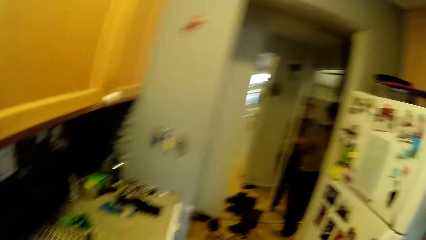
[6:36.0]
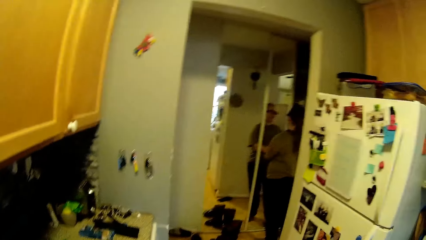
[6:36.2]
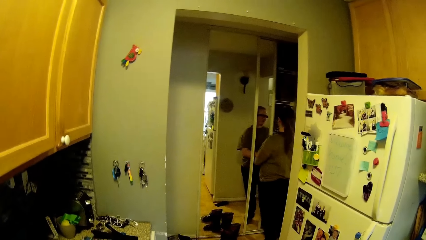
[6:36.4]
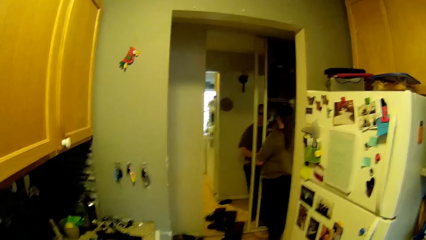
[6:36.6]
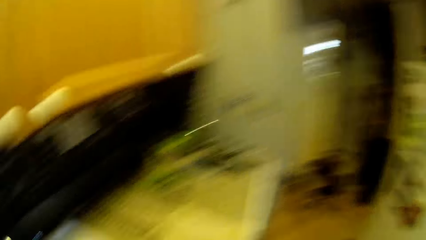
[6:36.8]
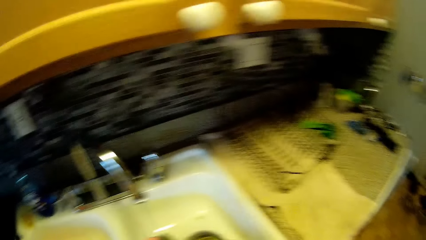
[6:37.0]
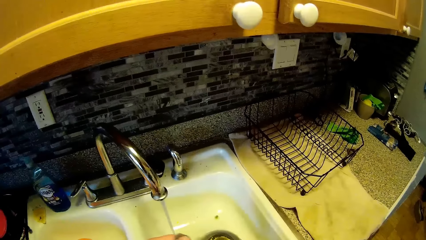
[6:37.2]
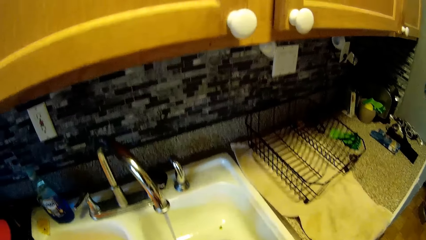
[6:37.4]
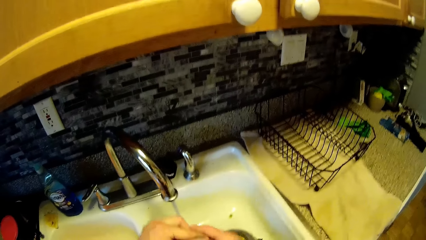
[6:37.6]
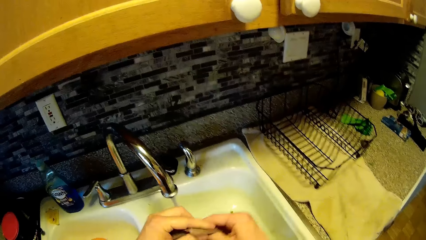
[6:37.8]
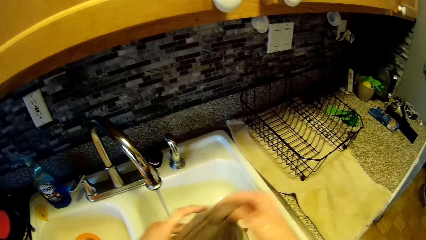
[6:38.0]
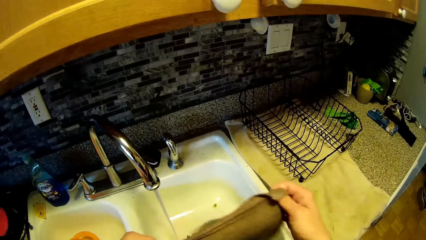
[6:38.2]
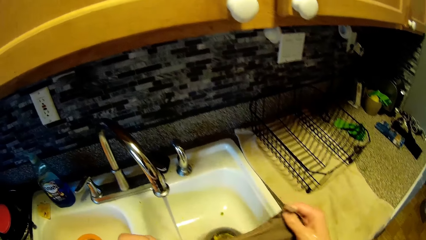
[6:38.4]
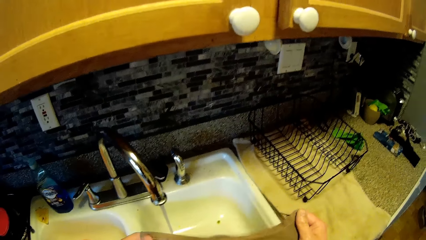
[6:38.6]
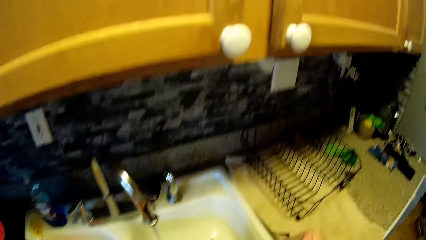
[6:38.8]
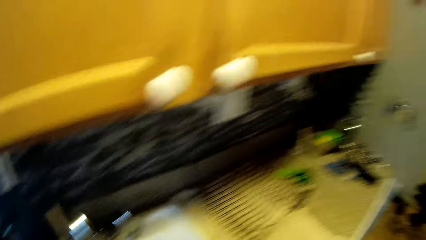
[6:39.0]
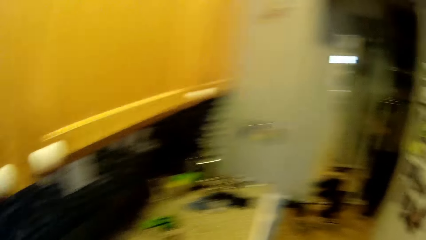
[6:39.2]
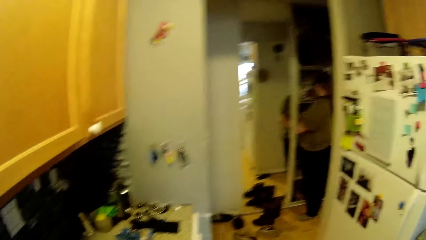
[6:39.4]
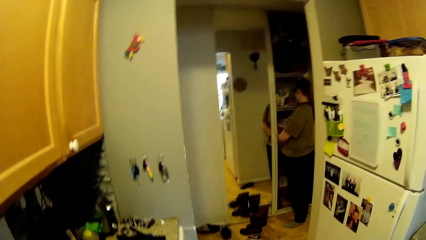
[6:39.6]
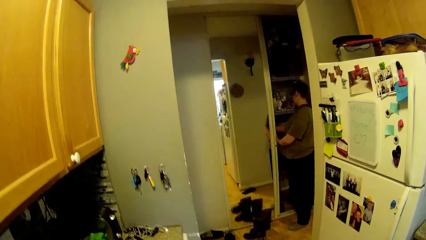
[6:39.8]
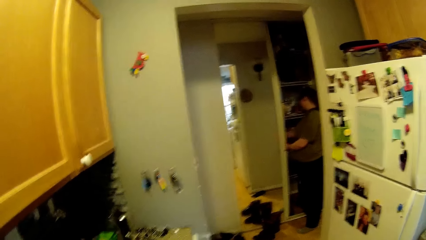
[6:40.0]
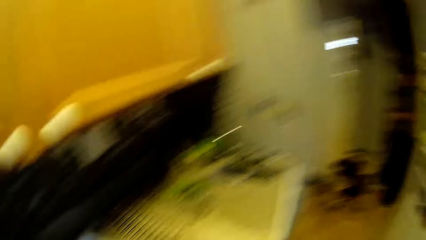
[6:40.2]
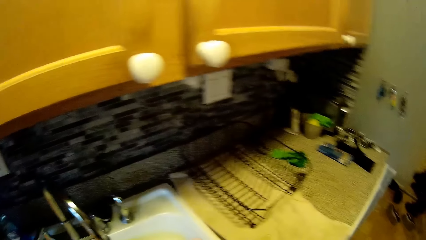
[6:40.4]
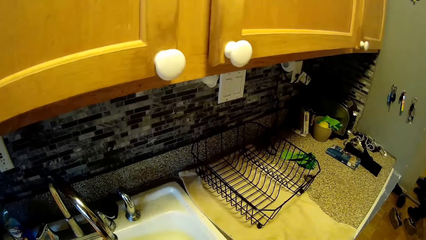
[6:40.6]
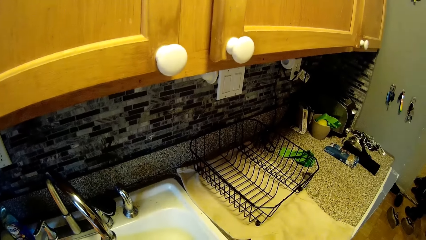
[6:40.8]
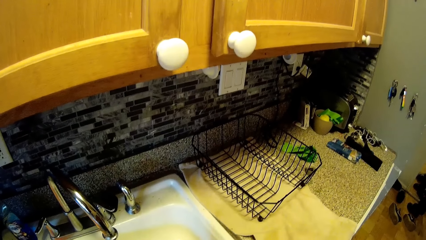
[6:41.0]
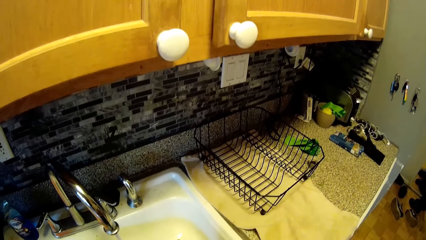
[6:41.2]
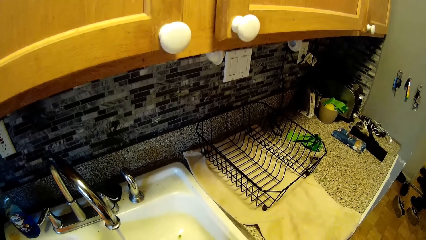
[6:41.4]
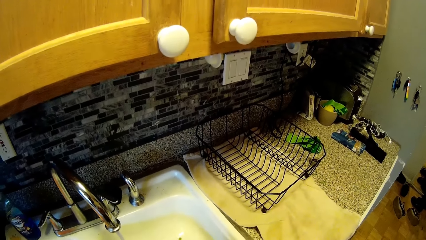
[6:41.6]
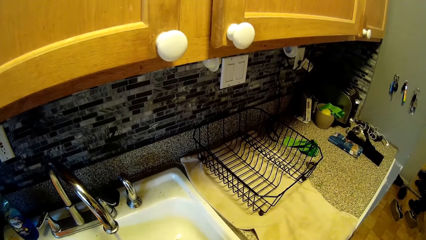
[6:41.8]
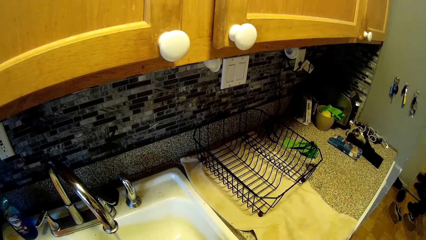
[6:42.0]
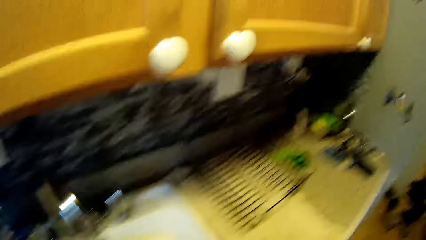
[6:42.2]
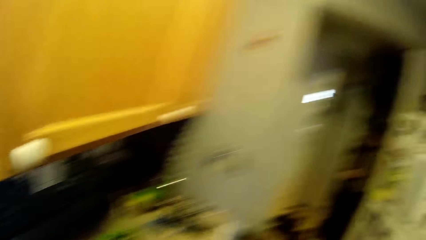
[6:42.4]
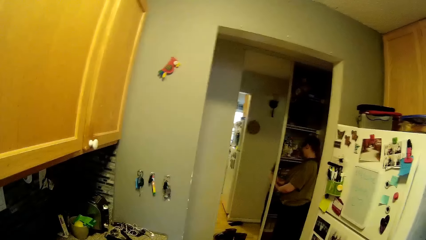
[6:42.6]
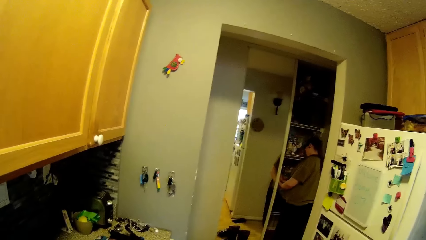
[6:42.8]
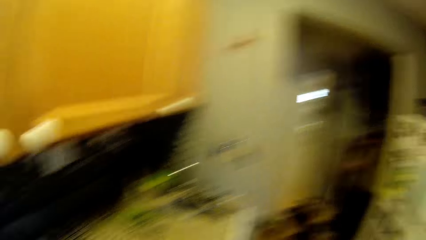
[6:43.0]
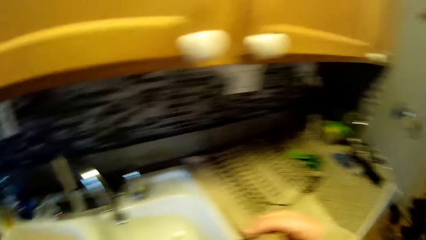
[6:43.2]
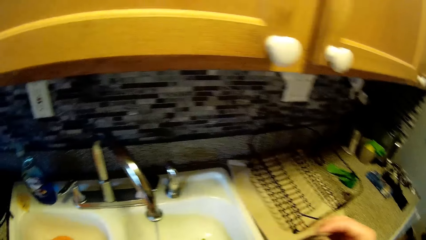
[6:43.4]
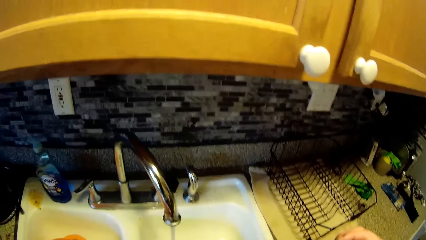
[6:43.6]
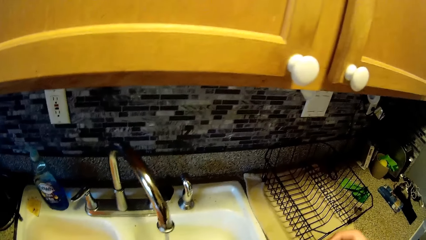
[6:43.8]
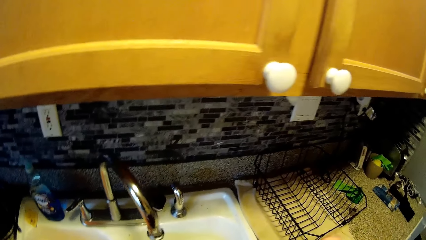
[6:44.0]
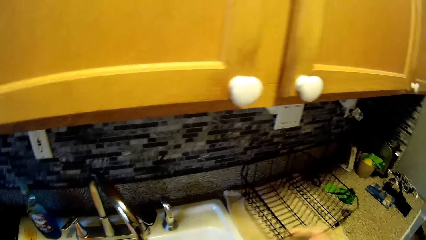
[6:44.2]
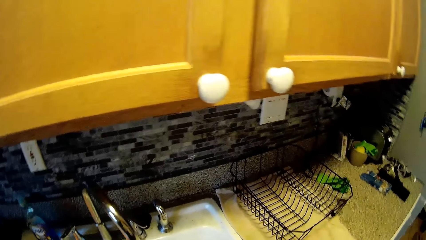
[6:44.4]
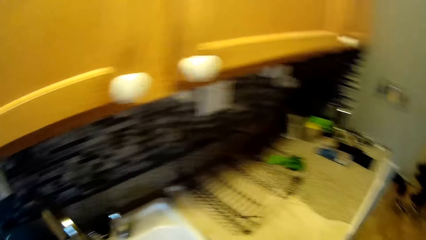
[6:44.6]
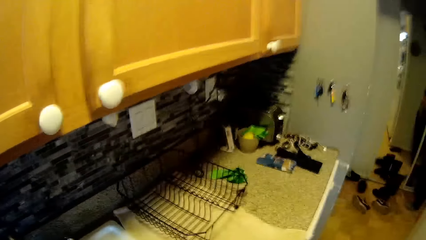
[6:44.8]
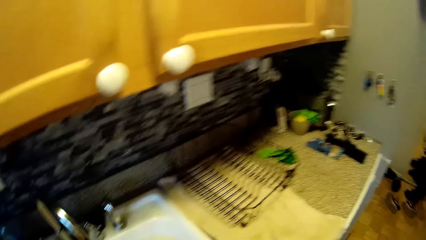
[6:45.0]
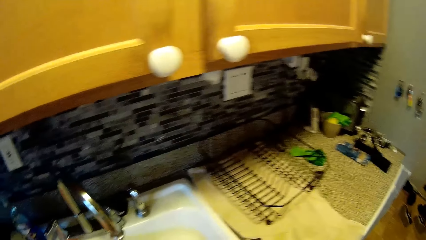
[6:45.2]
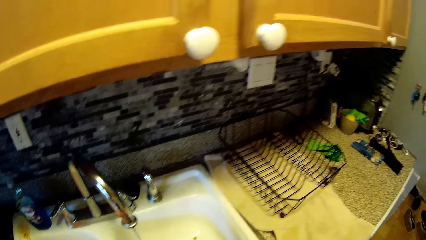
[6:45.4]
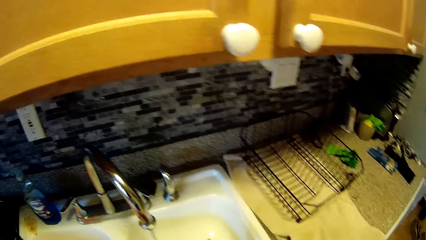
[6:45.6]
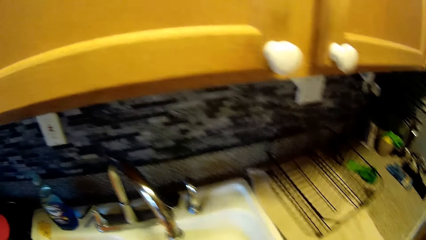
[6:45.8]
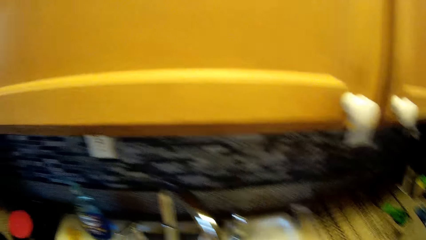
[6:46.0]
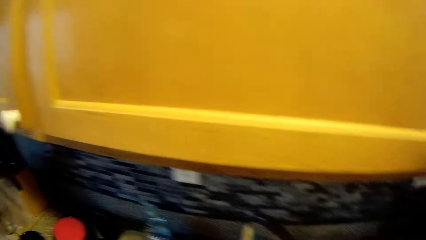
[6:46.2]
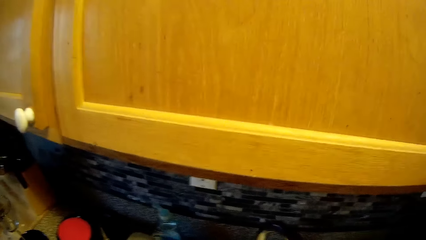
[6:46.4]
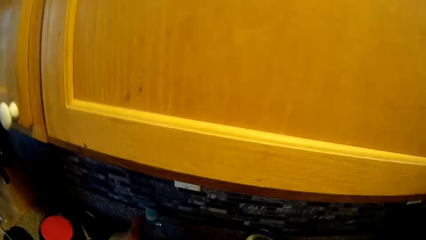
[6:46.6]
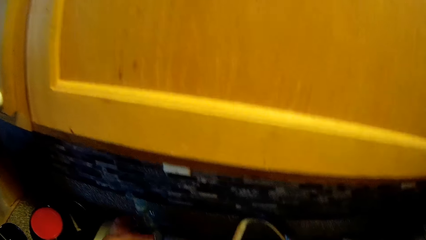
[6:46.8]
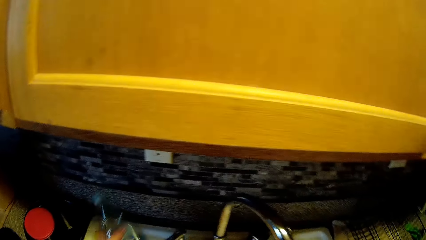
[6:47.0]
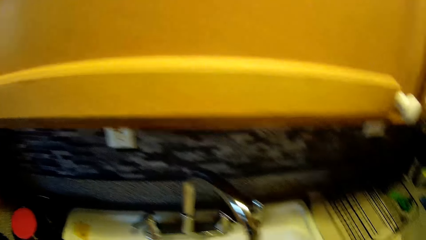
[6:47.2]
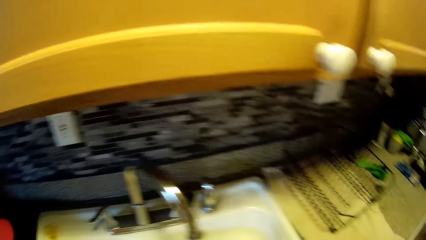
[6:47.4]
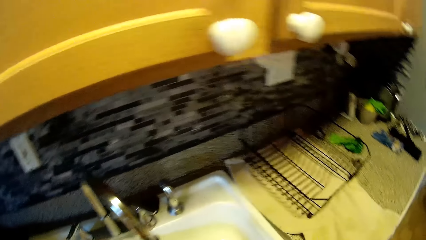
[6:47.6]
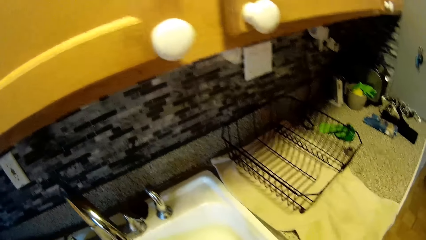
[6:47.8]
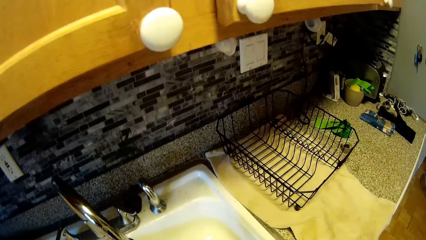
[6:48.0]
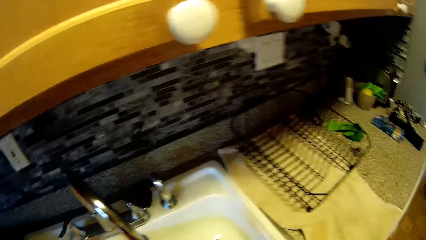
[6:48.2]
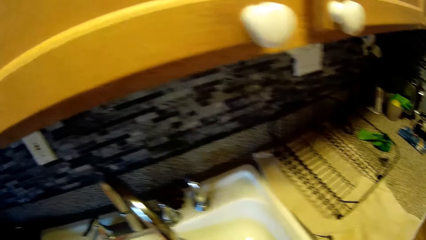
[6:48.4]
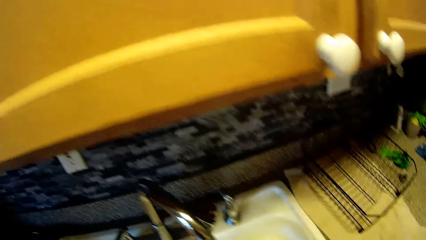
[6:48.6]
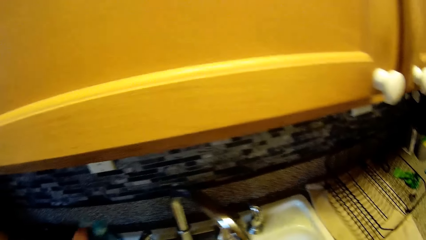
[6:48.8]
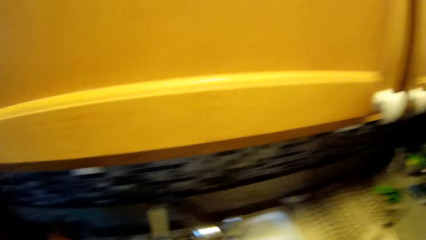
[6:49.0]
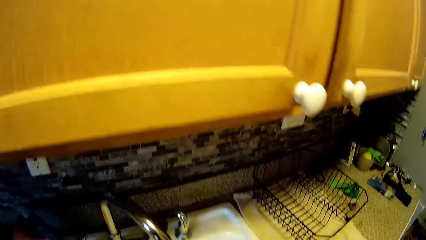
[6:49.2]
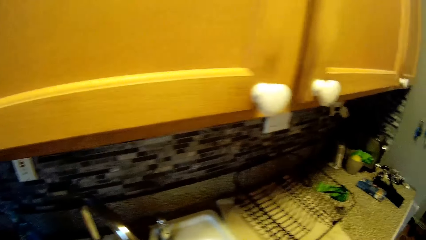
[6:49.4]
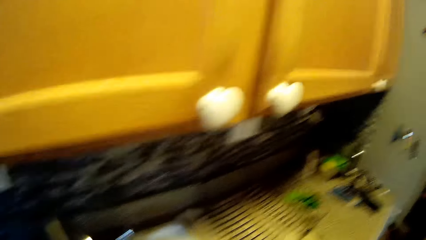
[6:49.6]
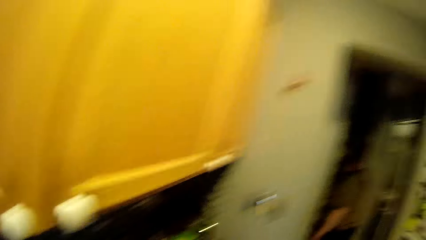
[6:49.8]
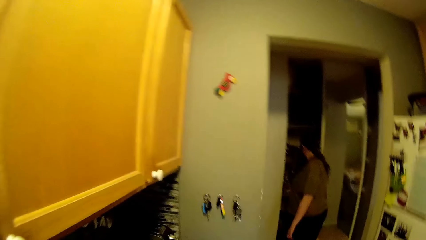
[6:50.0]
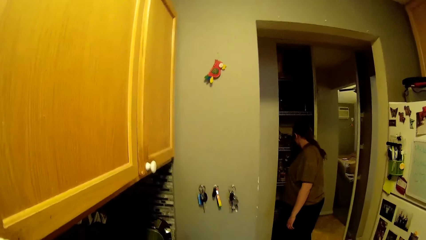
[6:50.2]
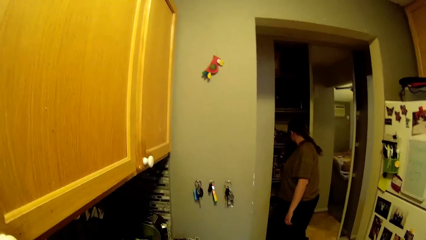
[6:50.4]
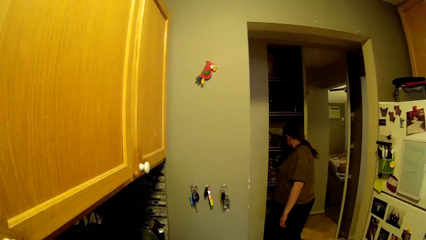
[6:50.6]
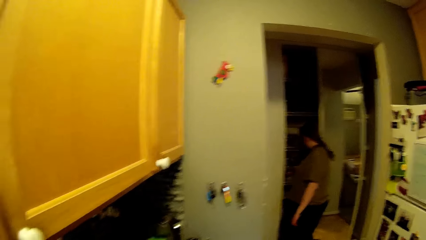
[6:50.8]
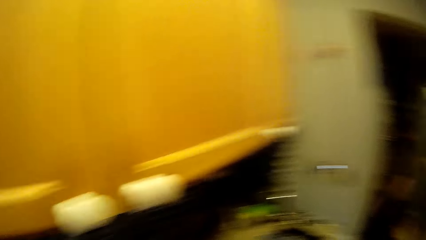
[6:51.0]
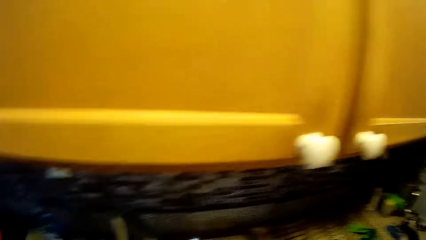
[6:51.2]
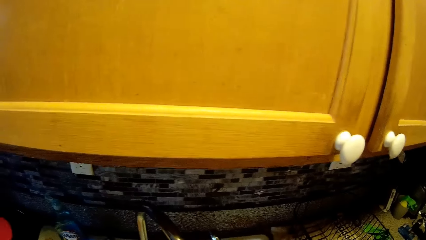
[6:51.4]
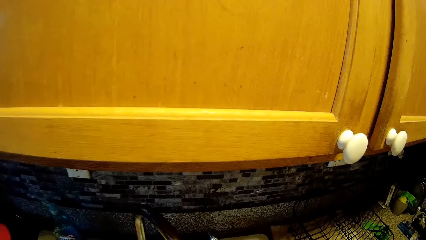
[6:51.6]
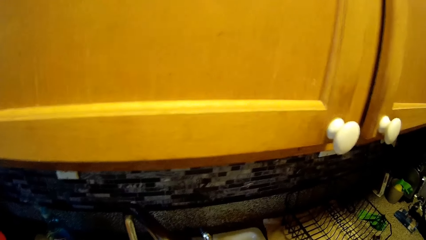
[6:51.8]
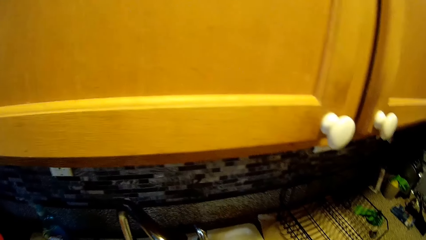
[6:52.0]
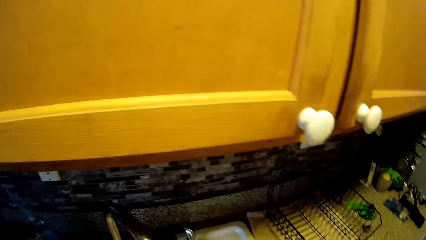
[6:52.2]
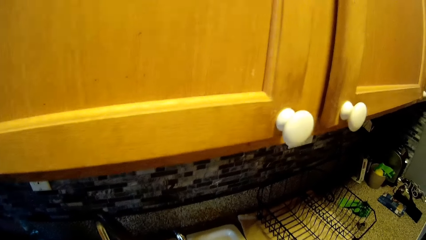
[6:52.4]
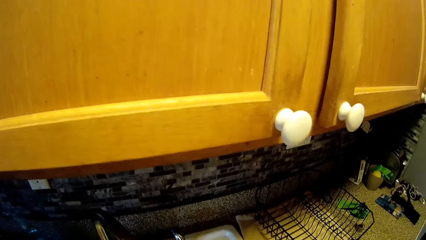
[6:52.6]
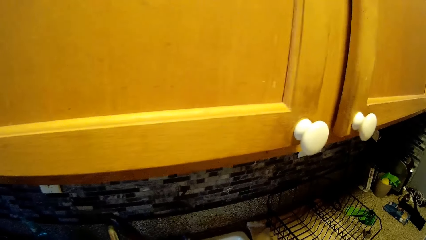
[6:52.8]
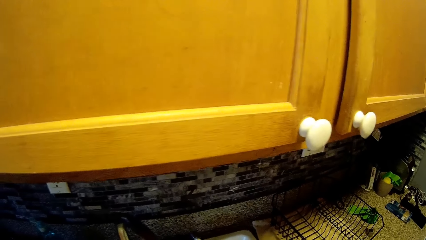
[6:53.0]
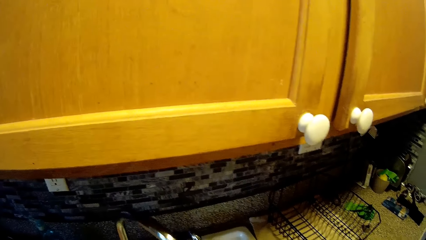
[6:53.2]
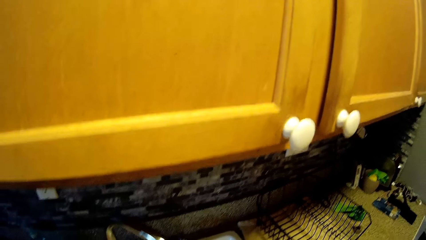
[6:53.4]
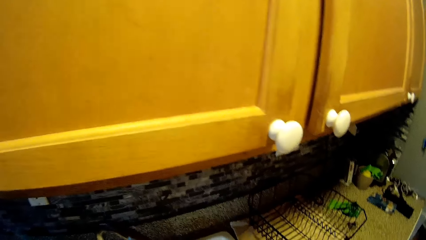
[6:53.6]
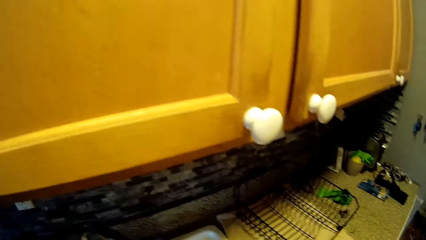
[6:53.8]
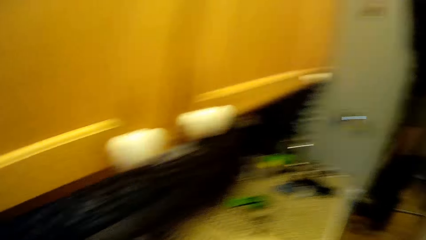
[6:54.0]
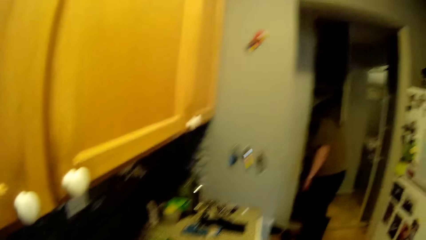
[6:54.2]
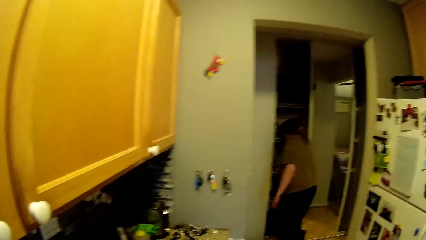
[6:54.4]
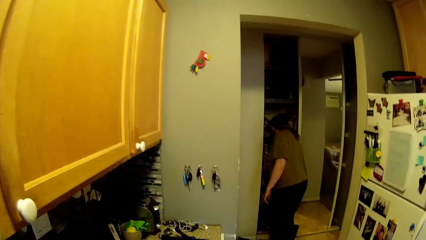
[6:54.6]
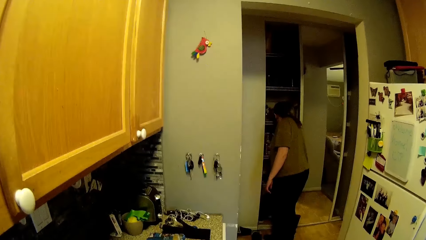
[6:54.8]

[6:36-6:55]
The woman opens a cabinet with her right hand. The camera wearer washes his hands. He picks up a bottle of soap from the sink with his left hand. He places the bottle on the sink. He washes a towel.
